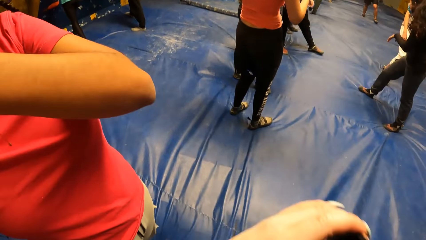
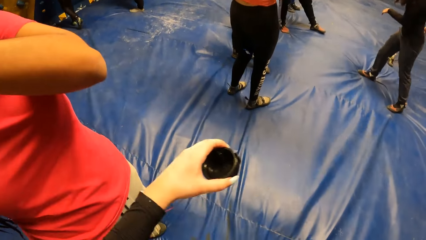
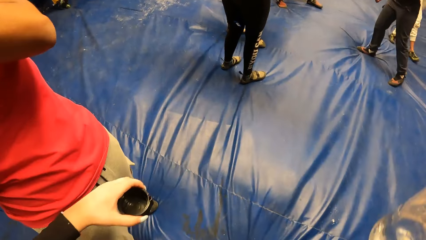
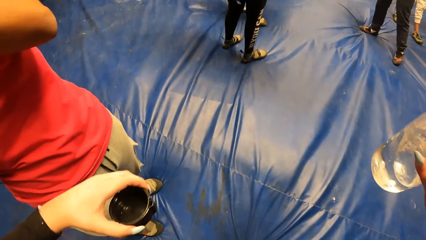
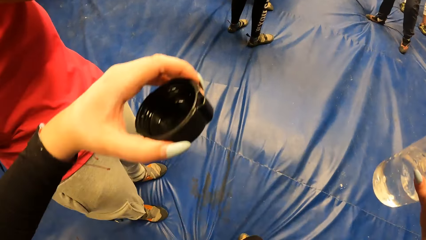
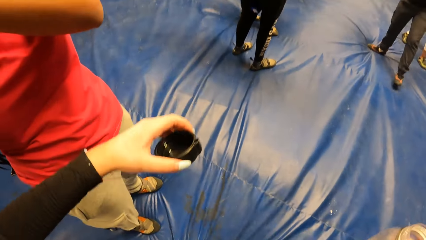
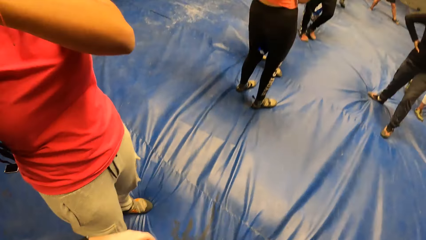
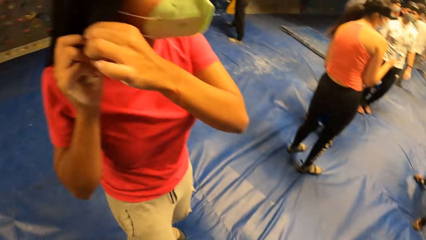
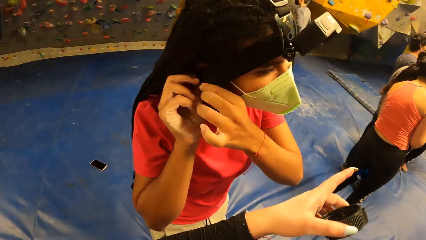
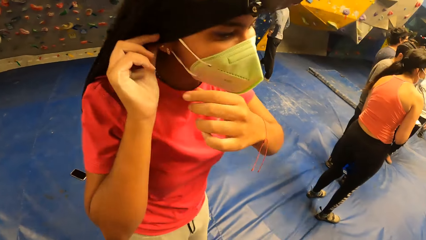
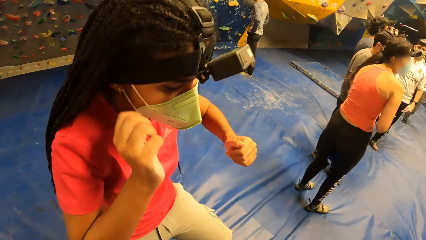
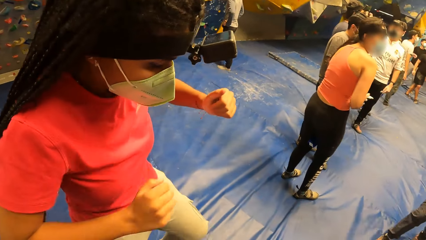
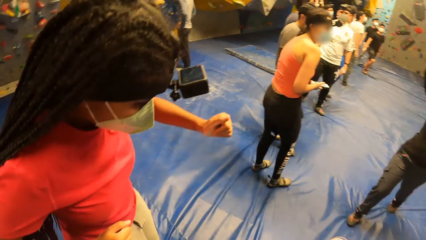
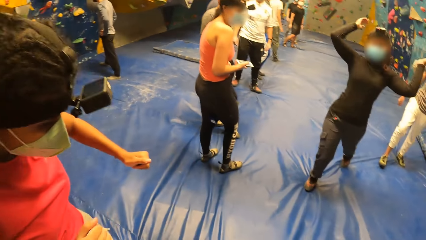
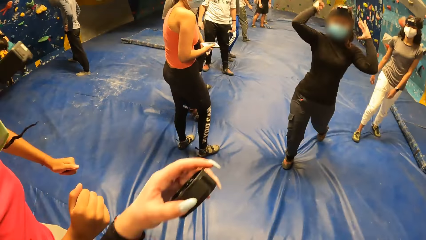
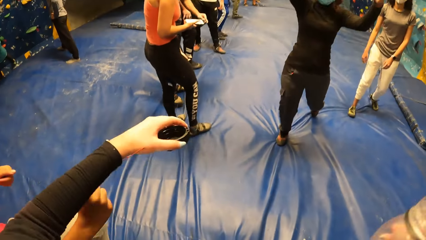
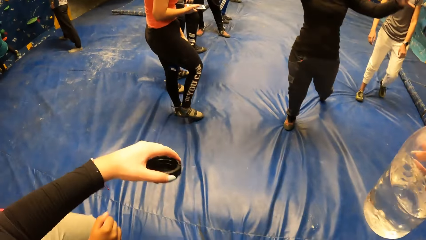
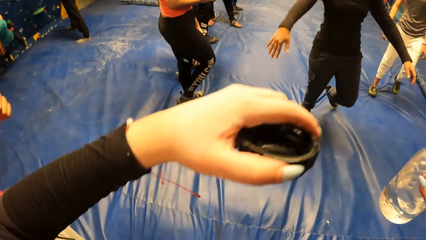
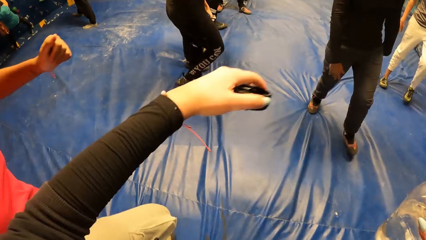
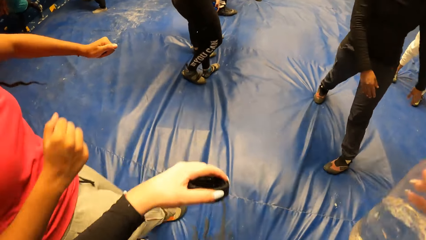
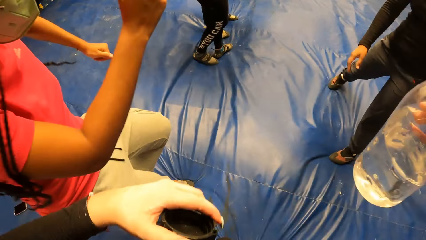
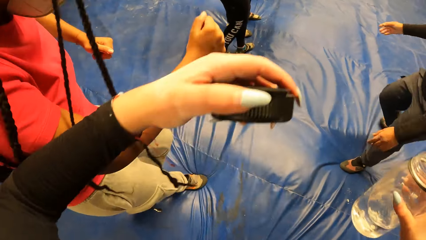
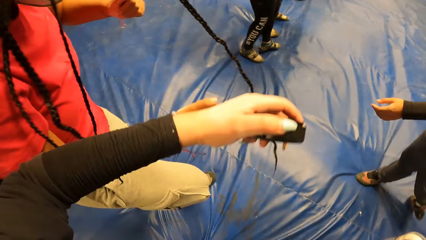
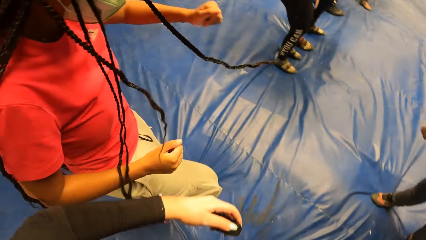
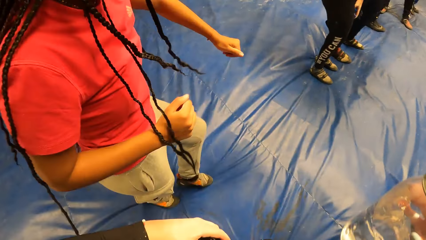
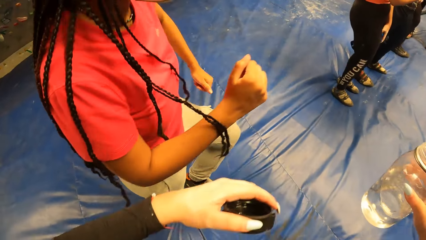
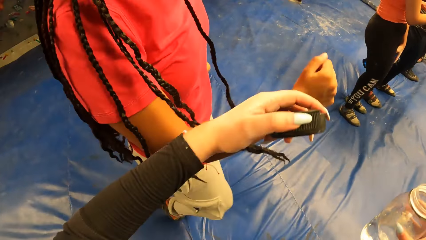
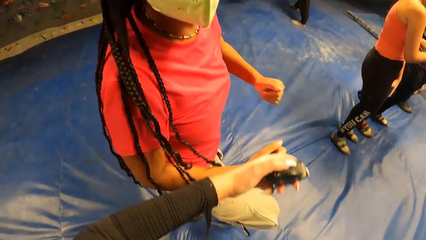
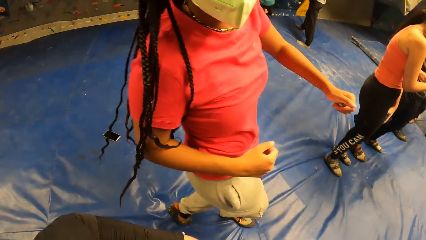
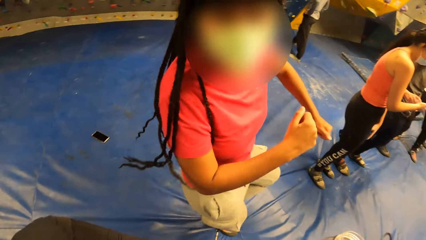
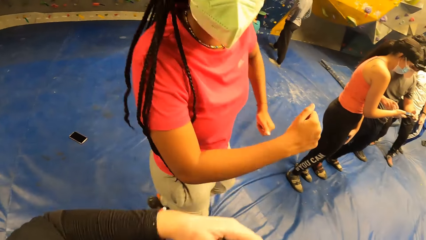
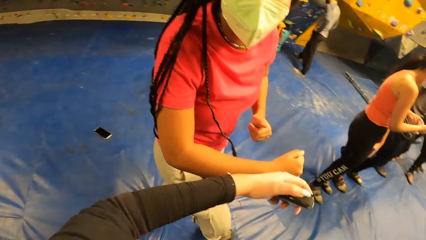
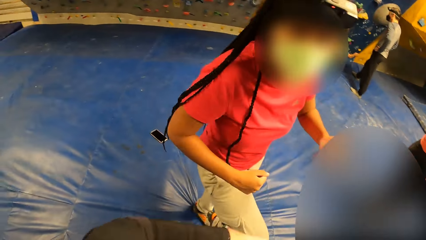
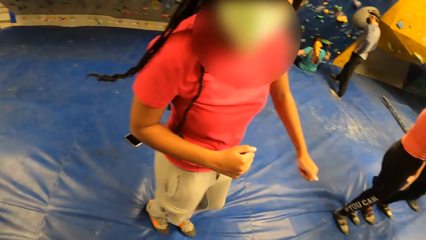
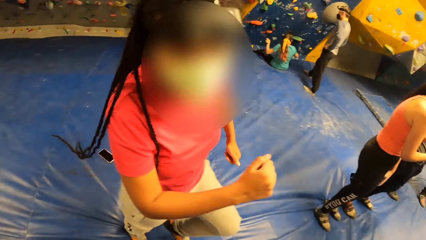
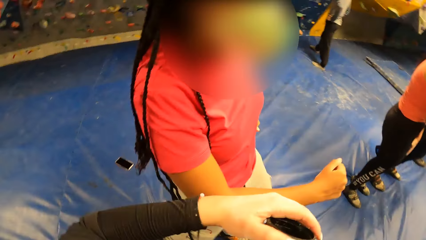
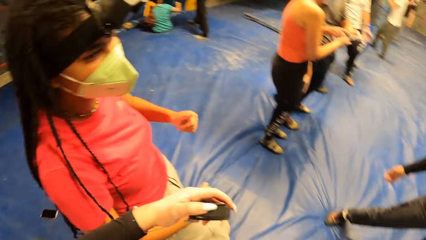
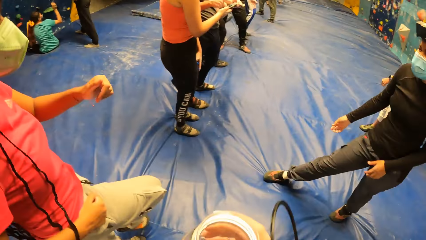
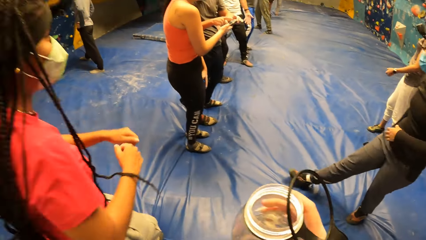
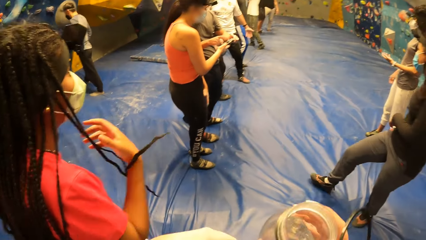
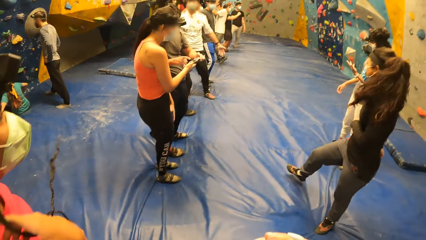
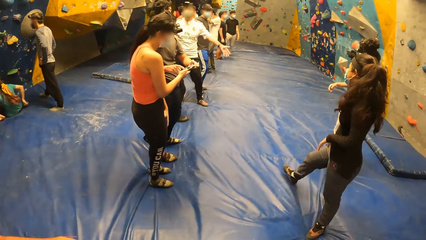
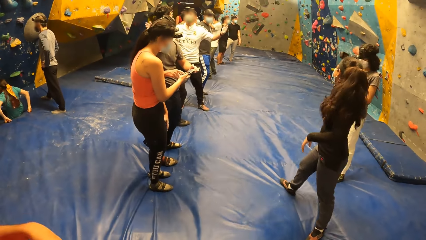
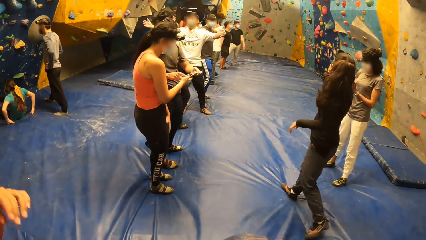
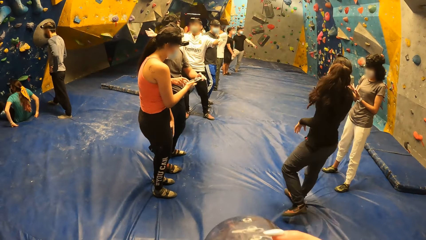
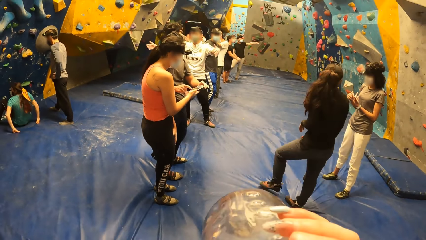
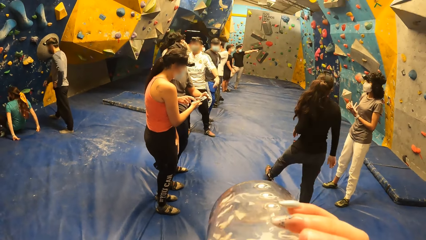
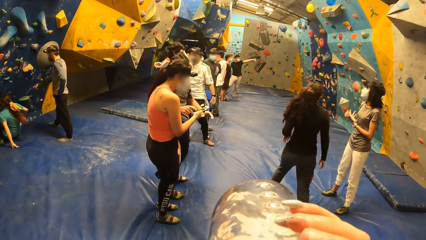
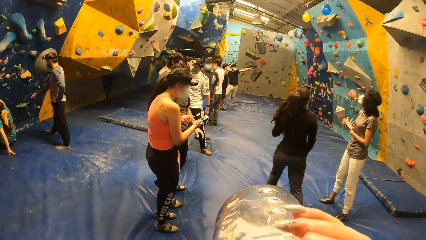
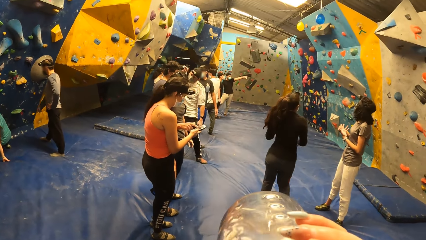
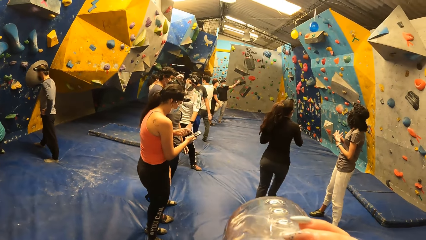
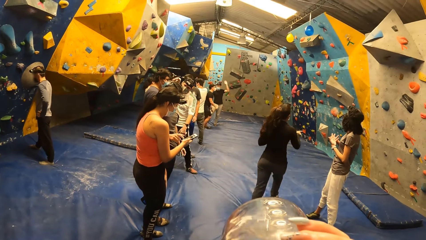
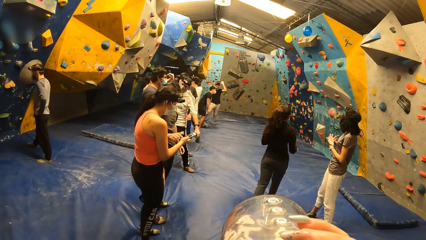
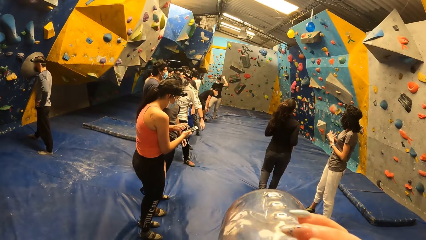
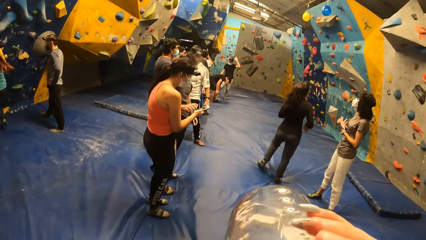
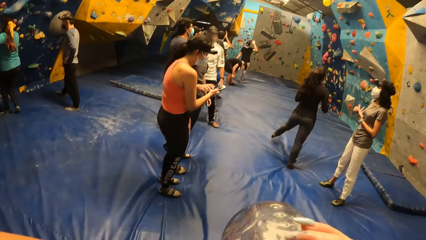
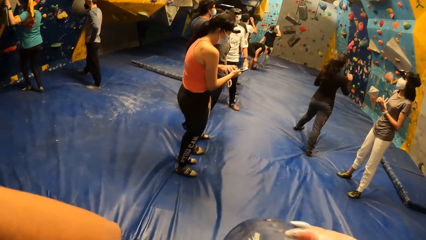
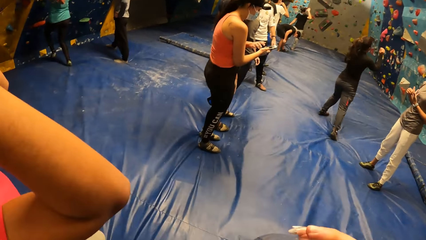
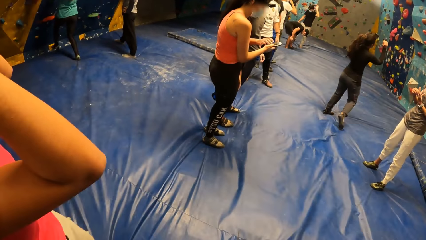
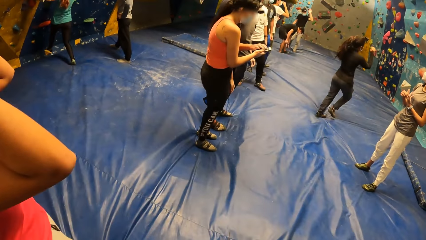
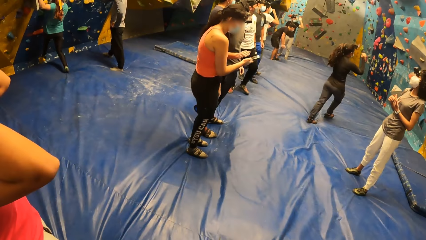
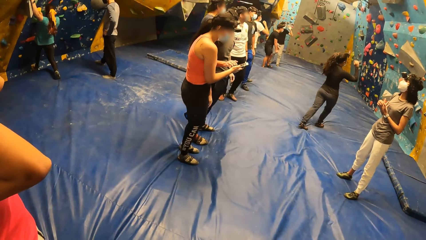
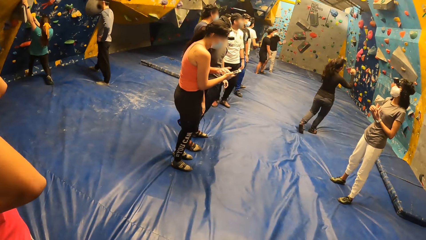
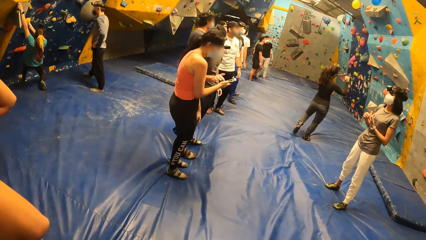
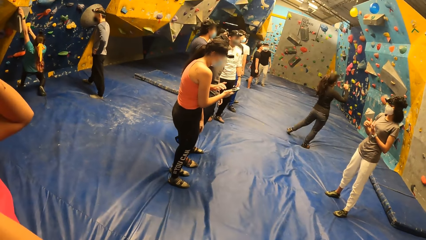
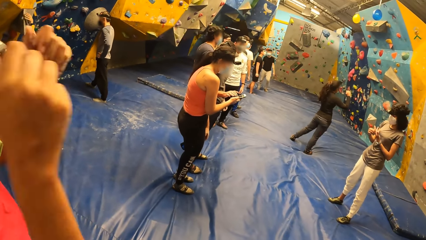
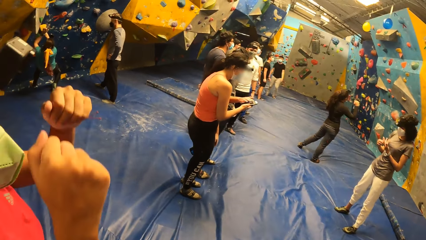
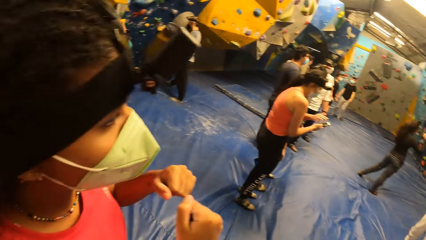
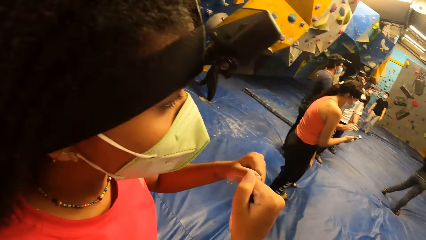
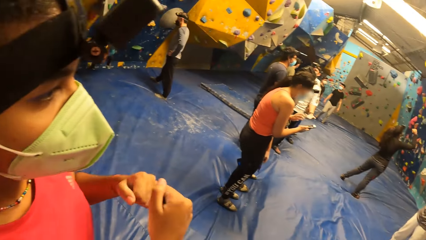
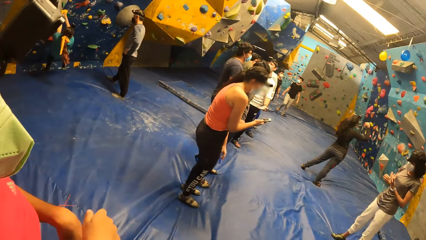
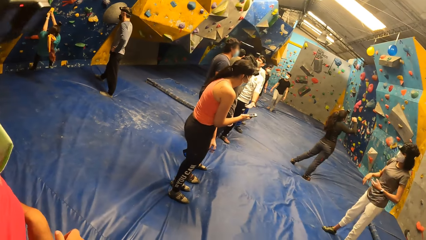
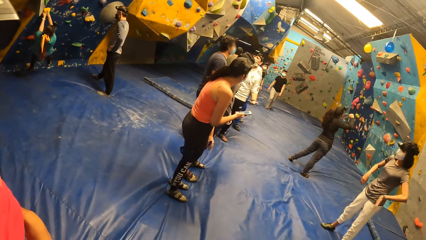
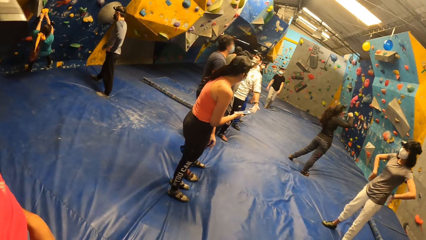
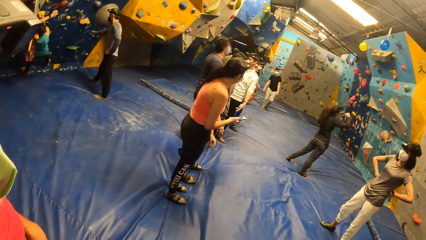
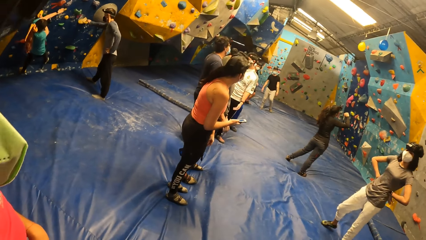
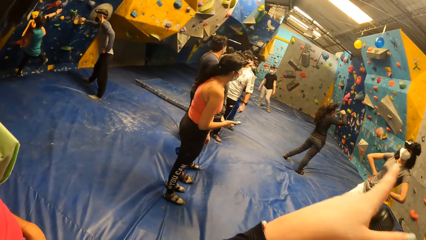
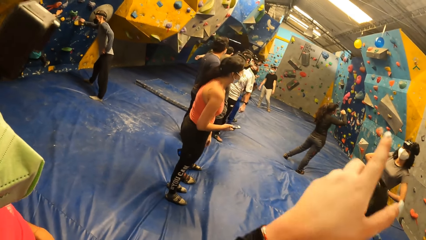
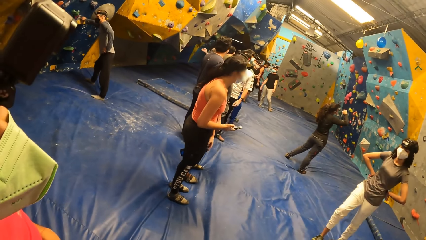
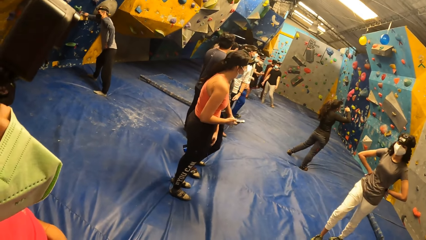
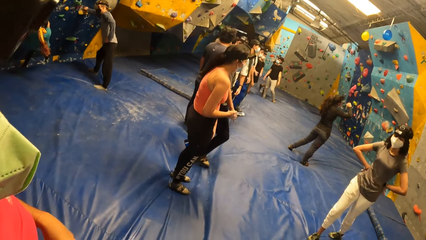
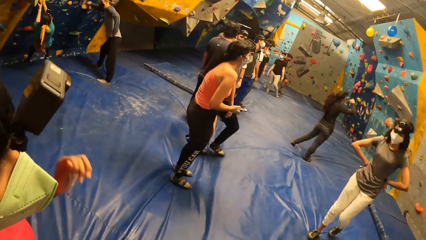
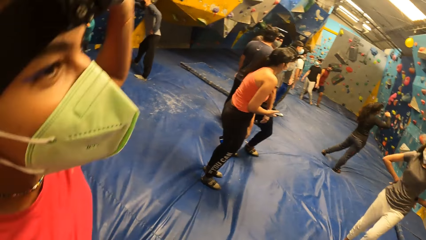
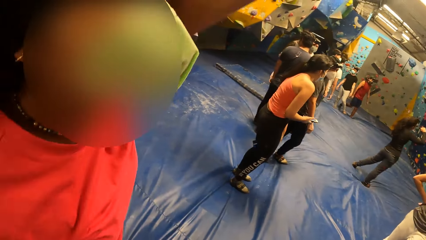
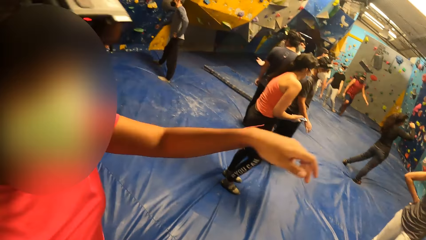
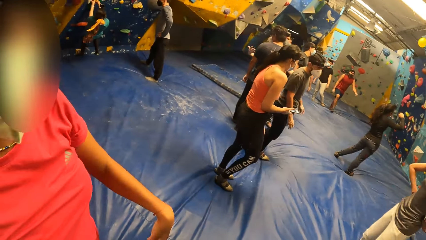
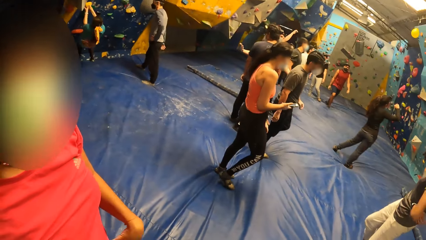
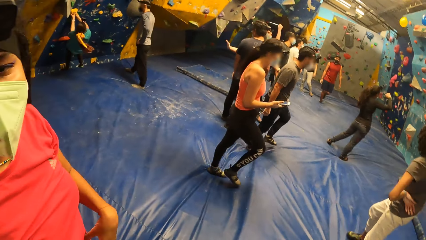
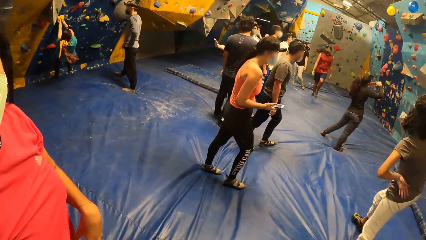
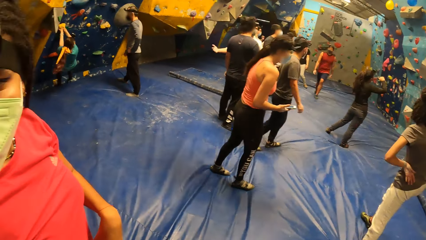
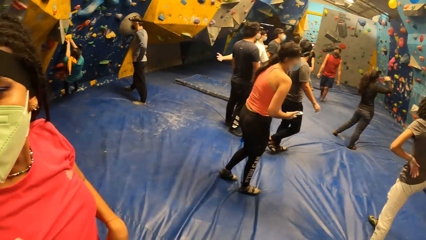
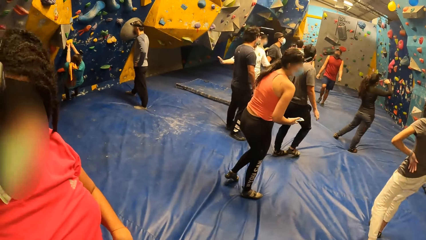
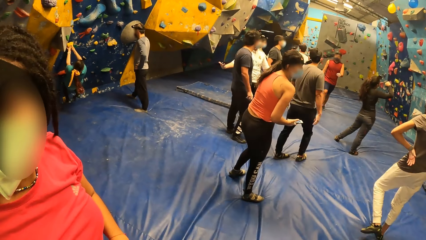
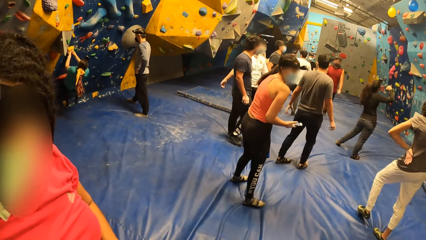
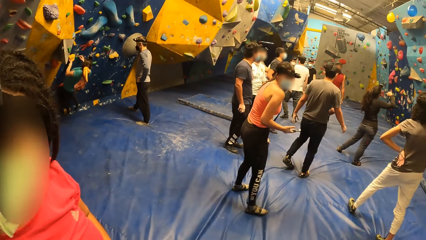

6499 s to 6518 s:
The camera wearer engages in a physical exercise. She raises the left hand with a bottle lid, raises the right hand with the water bottle, lowers the right hand with the water bottle and lowers the left hand with the bottle lid. A woman fixes her nose mask with her hands. The camera wearer looks around and points with a left hand finger. The woman engages in a physical exercise. The woman jogs. The camera wearer looks around. She jogs. She drinks water from the bottle of water in her right hand. She looks around. The woman jogs. The camera wearer points with a left hand finger. The woman jogs. The camera wearer interacts with the woman.
